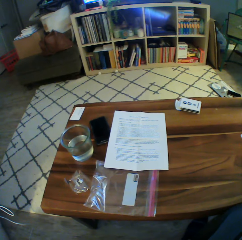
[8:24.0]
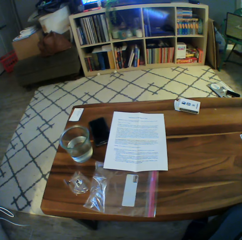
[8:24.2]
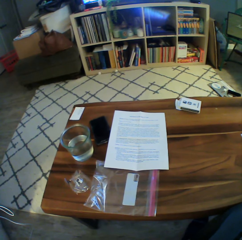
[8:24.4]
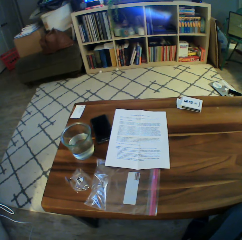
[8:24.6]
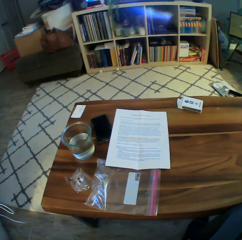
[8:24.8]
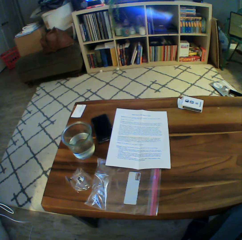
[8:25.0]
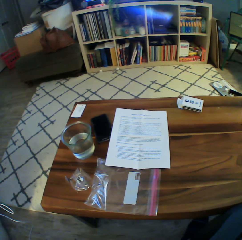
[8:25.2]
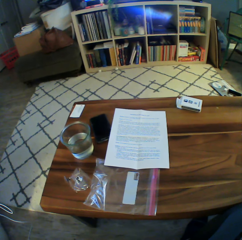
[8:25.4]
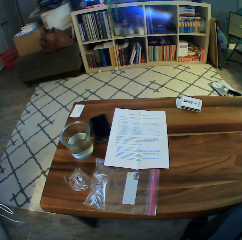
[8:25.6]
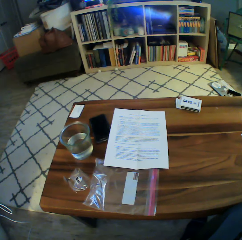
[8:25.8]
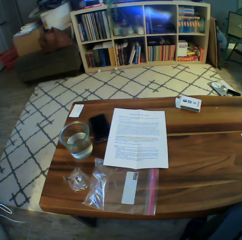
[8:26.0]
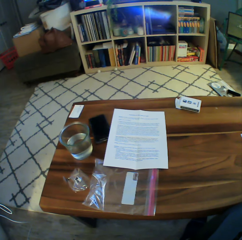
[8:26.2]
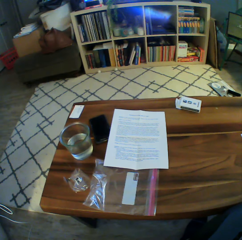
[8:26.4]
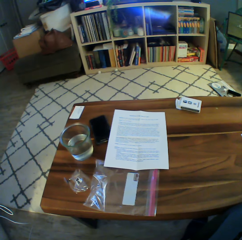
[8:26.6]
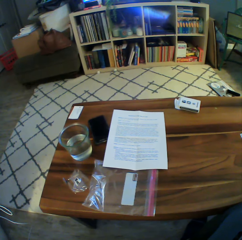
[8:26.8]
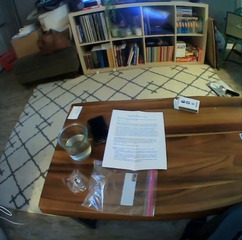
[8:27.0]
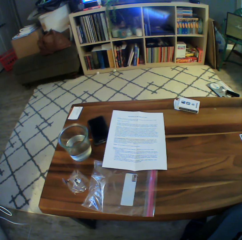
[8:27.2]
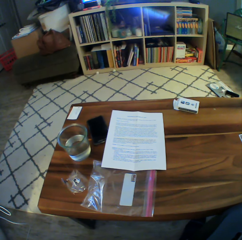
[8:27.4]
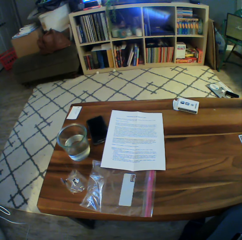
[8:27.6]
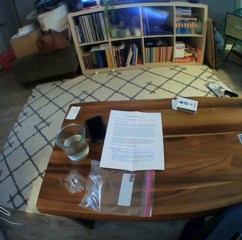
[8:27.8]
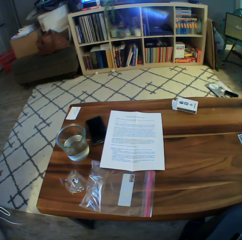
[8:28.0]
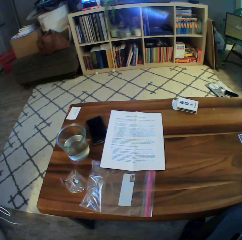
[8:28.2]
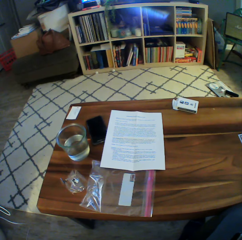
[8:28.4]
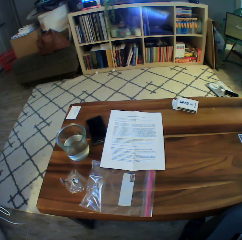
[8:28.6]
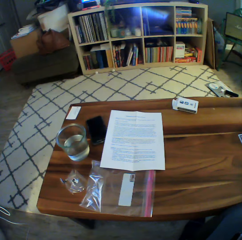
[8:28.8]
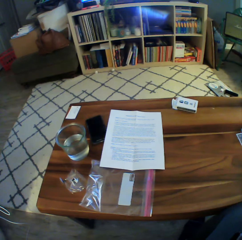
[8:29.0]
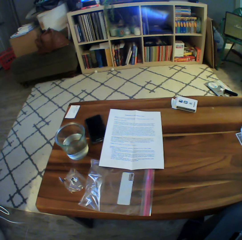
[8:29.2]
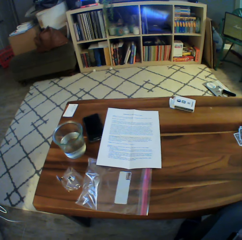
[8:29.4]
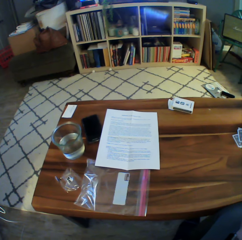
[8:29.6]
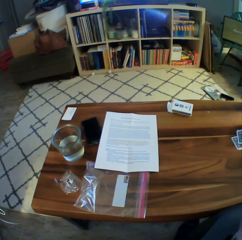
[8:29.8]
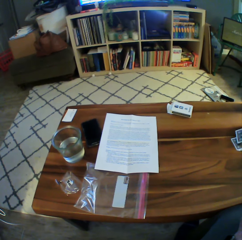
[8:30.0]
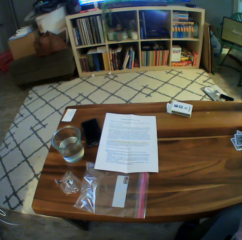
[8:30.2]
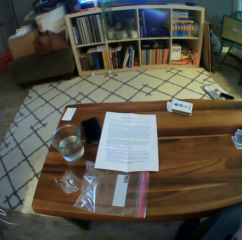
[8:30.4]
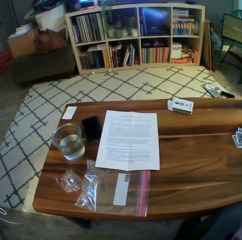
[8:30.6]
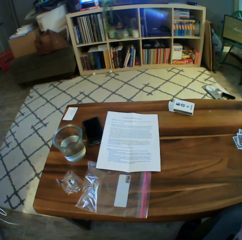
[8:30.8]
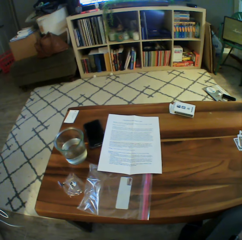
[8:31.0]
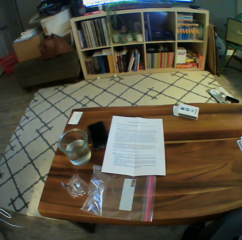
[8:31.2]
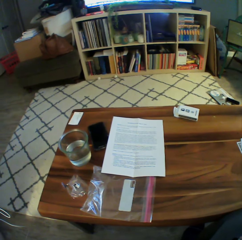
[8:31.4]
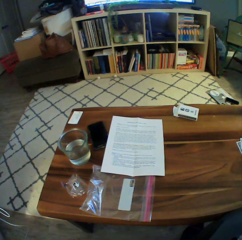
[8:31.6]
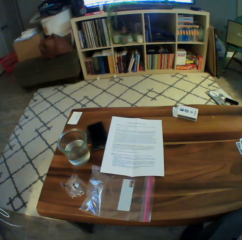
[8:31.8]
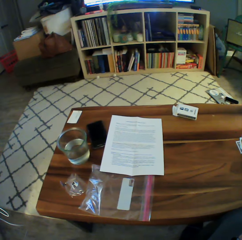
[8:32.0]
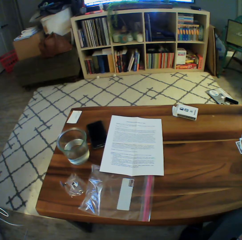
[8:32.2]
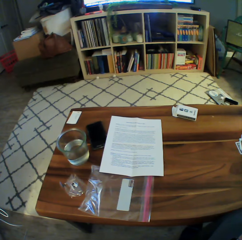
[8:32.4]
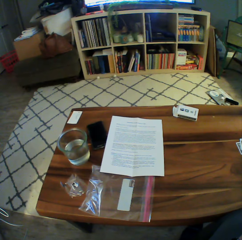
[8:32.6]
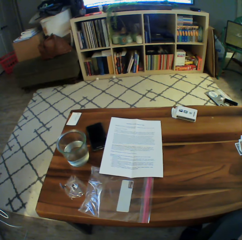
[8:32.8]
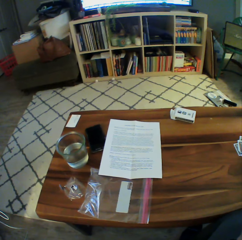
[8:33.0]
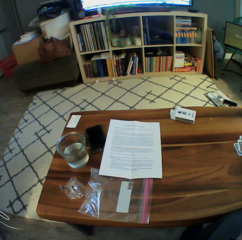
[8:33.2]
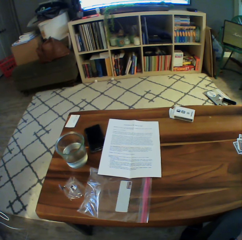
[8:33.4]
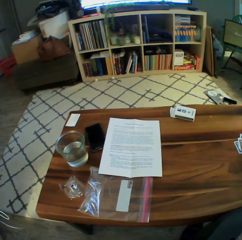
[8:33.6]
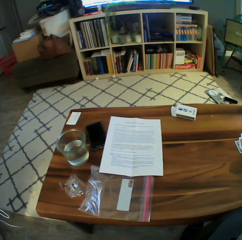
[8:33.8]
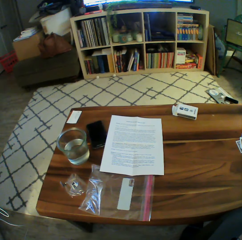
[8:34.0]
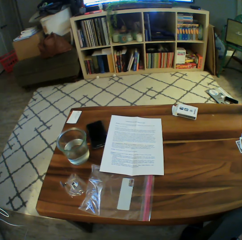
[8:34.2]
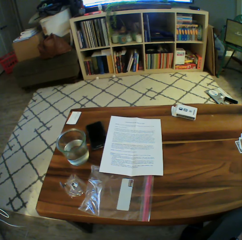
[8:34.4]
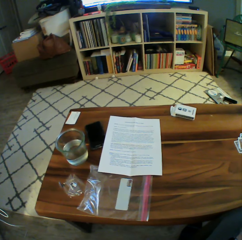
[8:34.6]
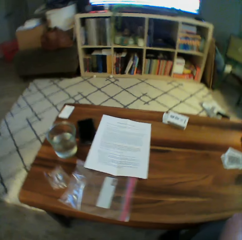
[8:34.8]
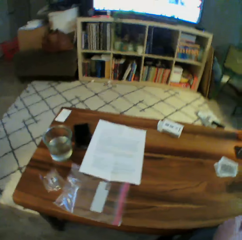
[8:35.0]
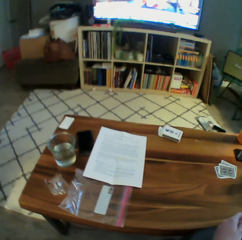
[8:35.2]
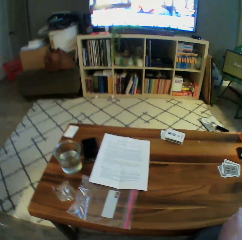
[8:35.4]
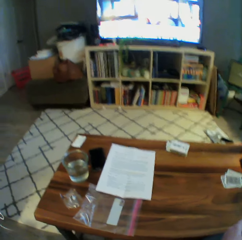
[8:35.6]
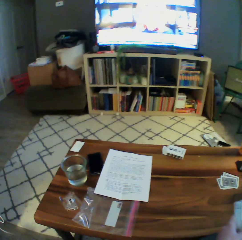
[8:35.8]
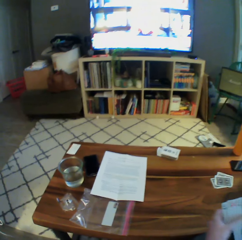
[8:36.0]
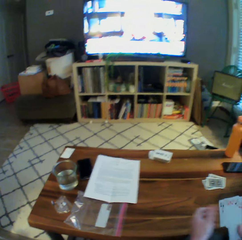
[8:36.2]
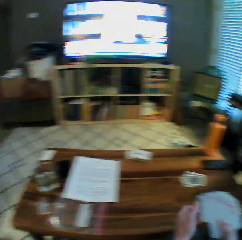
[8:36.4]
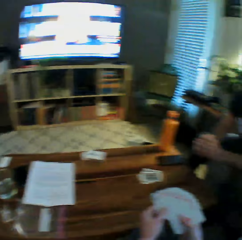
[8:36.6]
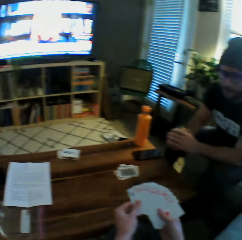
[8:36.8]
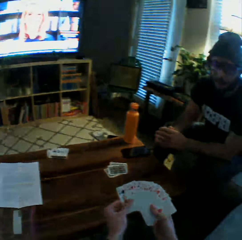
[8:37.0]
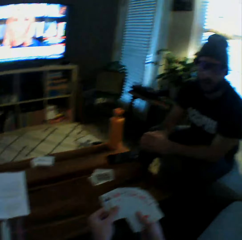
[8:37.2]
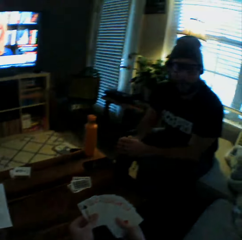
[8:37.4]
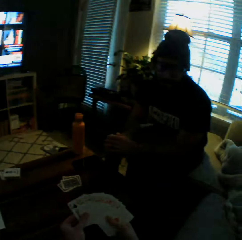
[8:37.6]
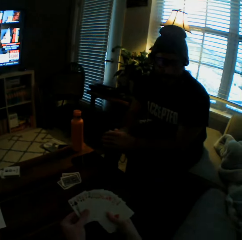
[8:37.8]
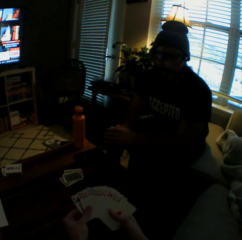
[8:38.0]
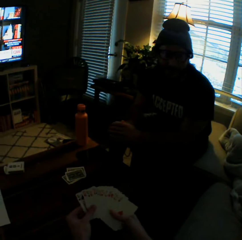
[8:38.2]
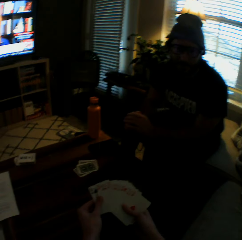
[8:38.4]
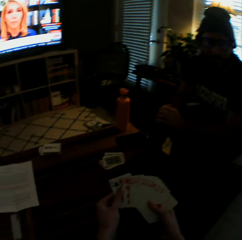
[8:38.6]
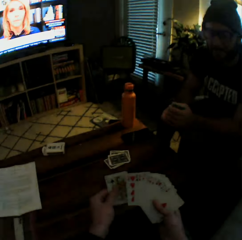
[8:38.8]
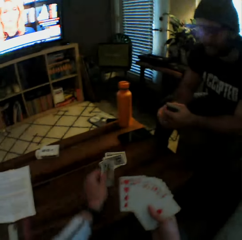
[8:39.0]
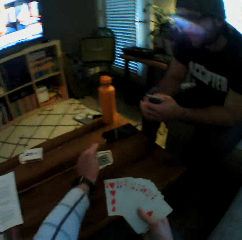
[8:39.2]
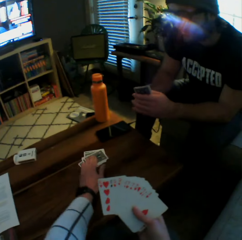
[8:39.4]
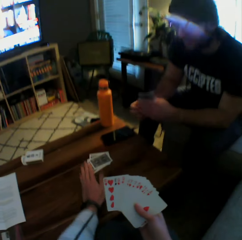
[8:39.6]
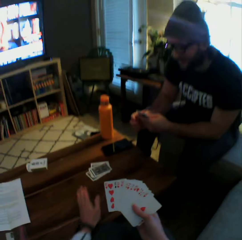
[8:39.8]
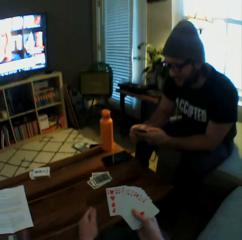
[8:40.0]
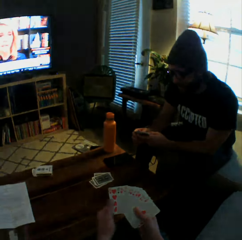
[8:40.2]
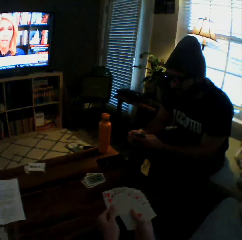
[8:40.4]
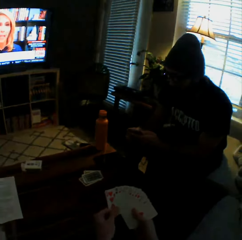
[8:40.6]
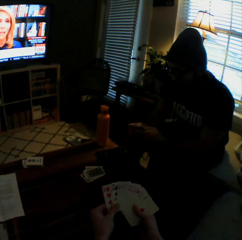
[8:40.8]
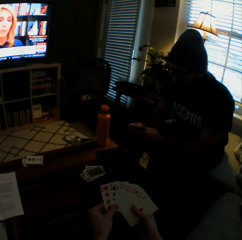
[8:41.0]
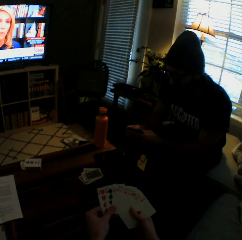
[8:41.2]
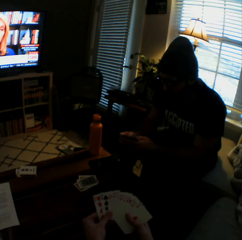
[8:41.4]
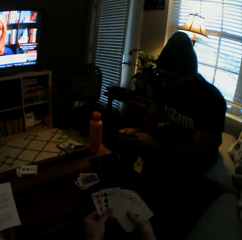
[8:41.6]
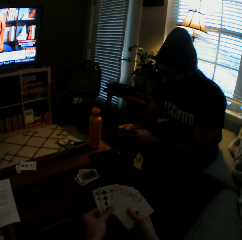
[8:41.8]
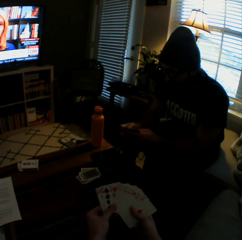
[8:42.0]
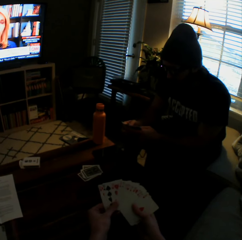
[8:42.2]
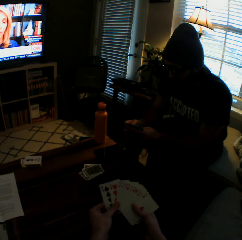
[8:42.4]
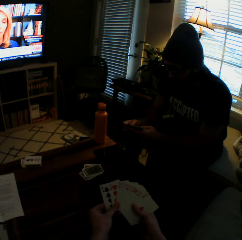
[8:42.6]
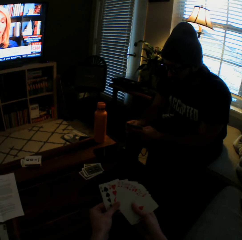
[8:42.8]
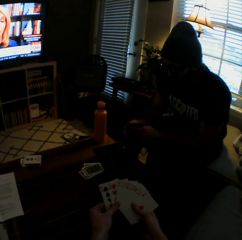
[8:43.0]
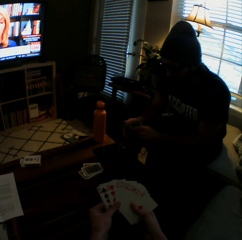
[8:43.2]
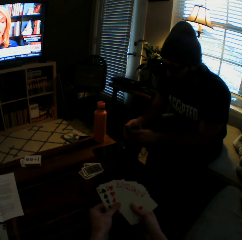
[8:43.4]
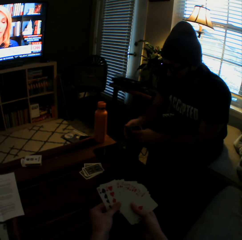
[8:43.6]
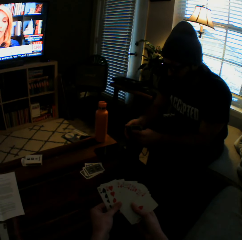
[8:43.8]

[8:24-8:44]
The camera wearer looks around the house. She arranges the play cards. She drops a card on the table with her left hand.

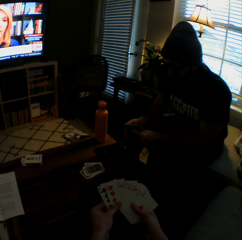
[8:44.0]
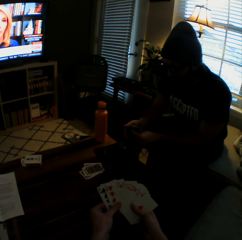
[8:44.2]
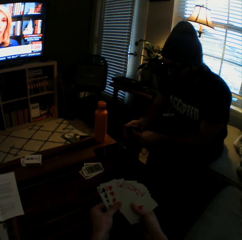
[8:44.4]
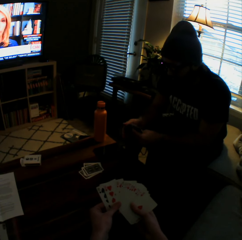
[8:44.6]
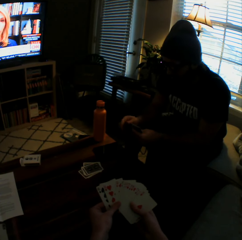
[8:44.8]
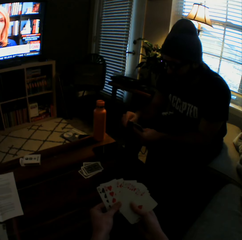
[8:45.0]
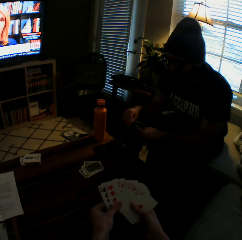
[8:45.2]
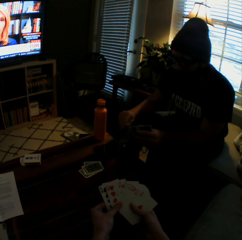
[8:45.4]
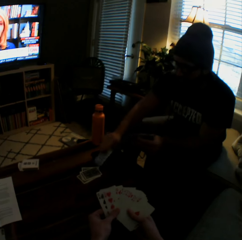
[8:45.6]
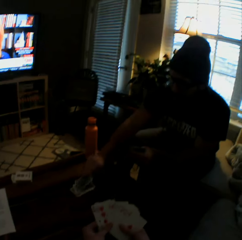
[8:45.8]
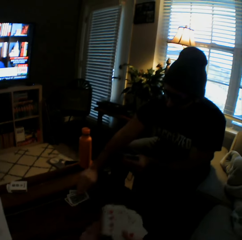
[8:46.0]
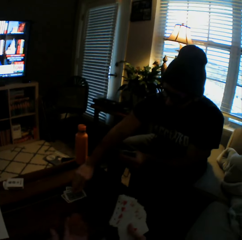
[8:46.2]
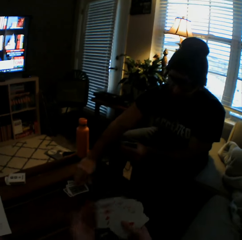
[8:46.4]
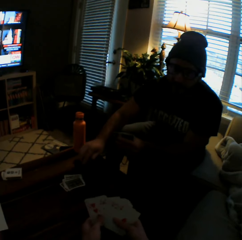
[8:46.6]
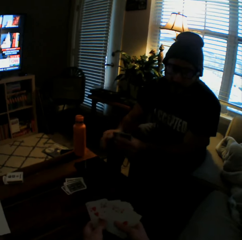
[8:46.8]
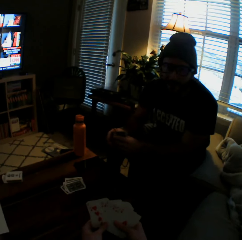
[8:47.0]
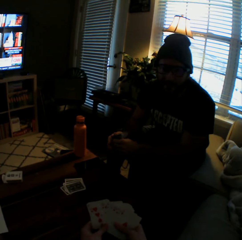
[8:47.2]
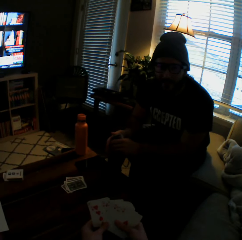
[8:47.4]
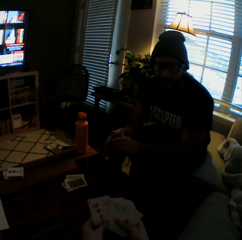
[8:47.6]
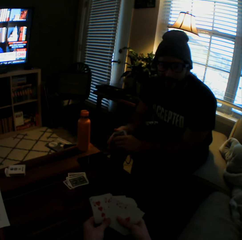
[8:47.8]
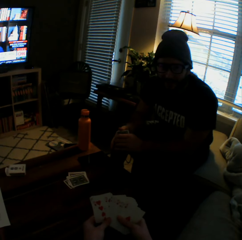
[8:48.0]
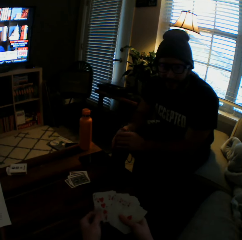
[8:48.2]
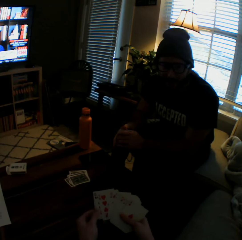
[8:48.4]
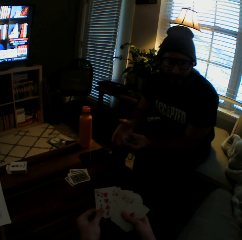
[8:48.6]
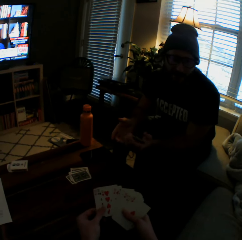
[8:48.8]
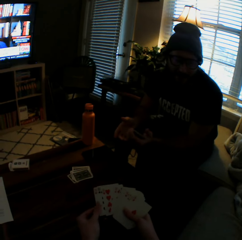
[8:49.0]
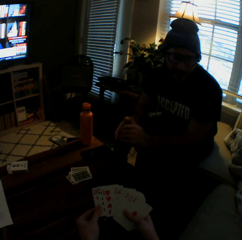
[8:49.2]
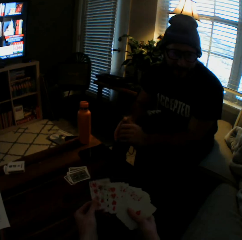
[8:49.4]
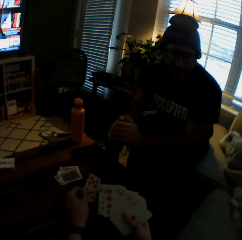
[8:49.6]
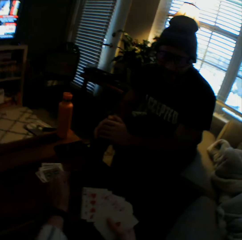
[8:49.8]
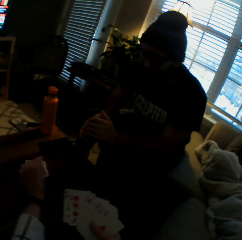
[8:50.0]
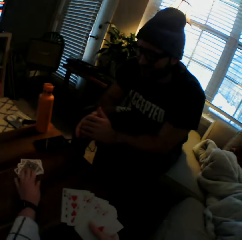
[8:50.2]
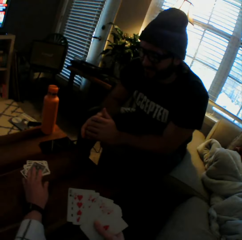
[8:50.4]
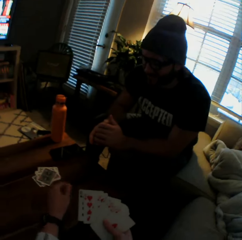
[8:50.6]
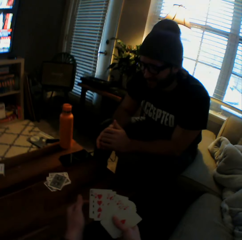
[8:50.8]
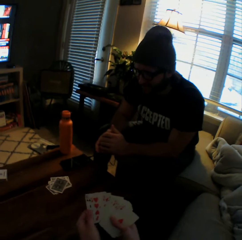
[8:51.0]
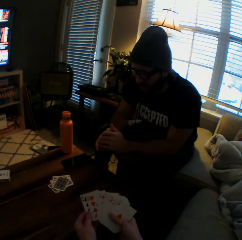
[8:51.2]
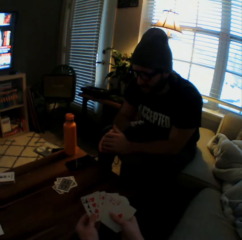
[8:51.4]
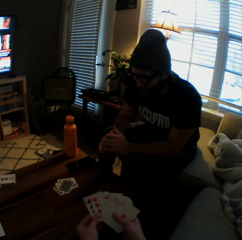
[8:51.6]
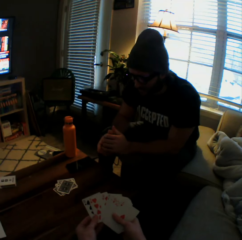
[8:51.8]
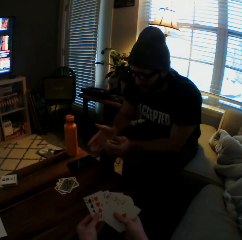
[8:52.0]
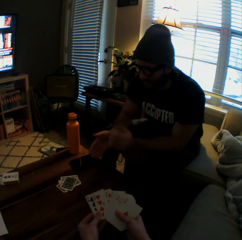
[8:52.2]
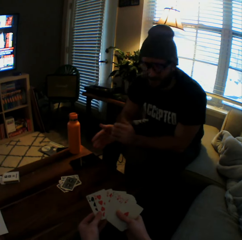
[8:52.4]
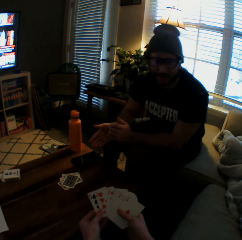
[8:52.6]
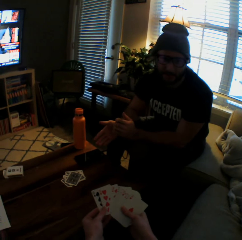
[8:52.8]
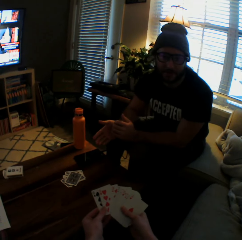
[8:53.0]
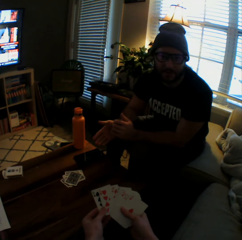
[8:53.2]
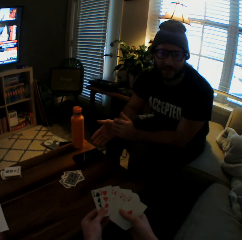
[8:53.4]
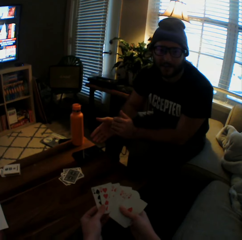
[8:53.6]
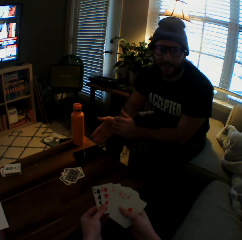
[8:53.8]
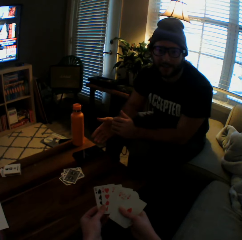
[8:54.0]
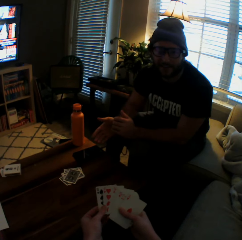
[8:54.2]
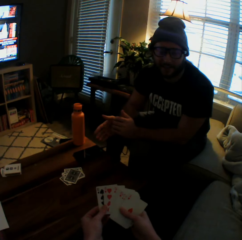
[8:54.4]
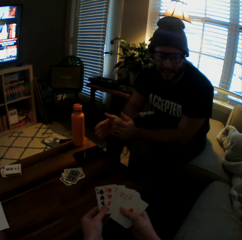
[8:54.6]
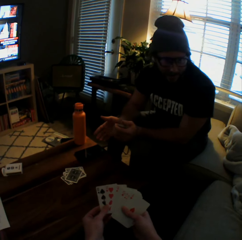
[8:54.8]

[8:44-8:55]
The man drops another card on the table with his right hand. The camera wearer interacts with the man. She drops another card on the table with her left hand.
